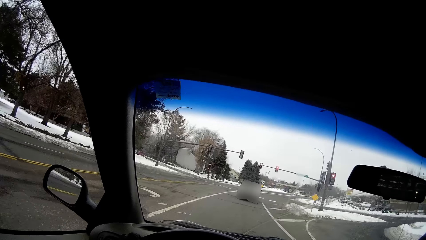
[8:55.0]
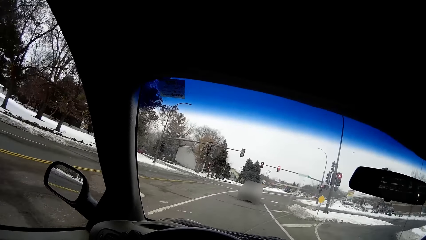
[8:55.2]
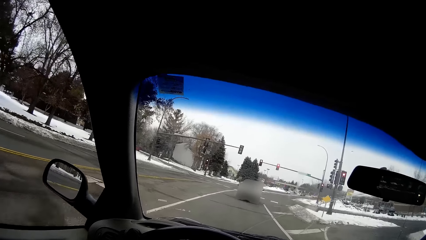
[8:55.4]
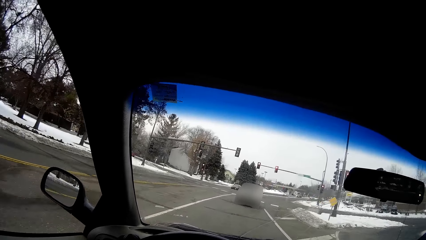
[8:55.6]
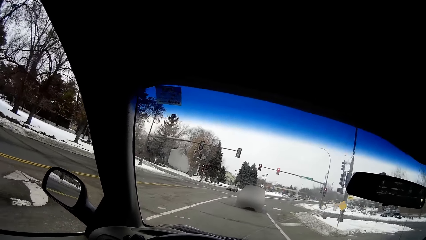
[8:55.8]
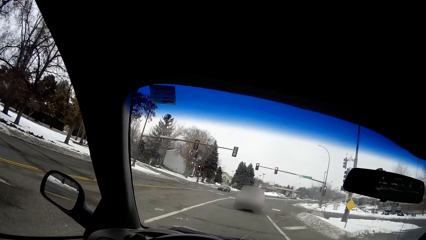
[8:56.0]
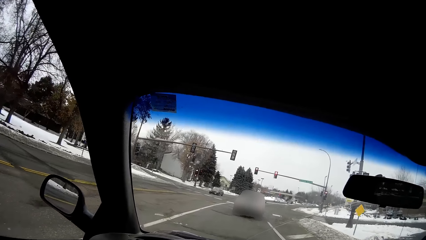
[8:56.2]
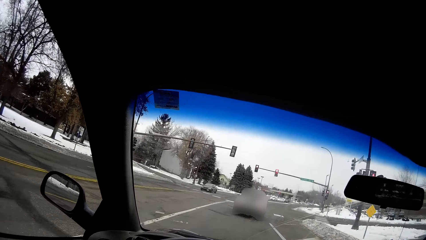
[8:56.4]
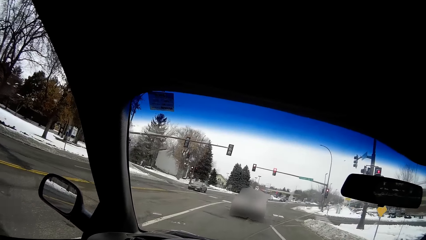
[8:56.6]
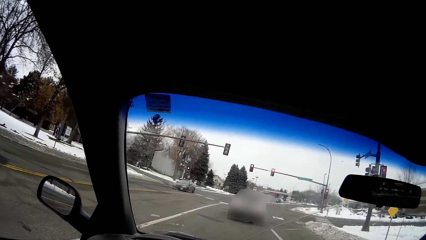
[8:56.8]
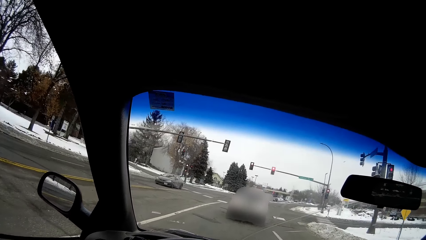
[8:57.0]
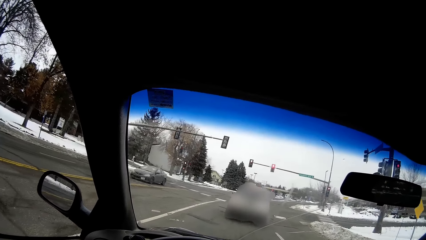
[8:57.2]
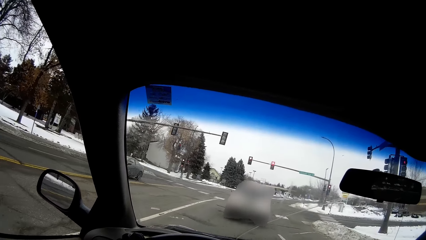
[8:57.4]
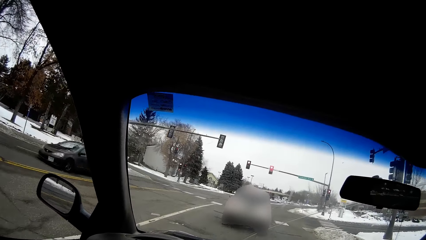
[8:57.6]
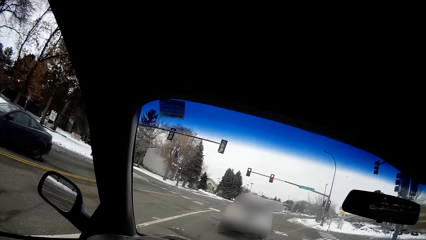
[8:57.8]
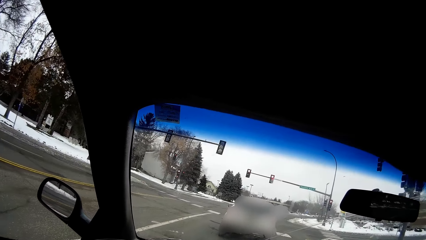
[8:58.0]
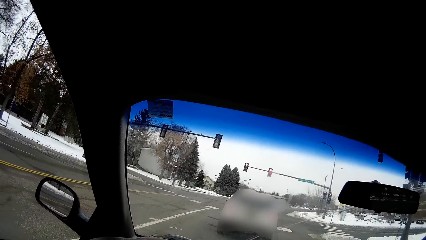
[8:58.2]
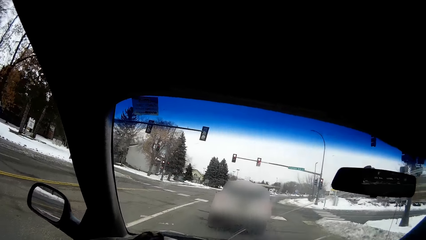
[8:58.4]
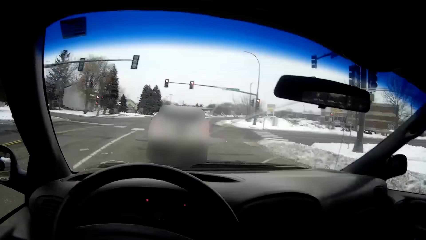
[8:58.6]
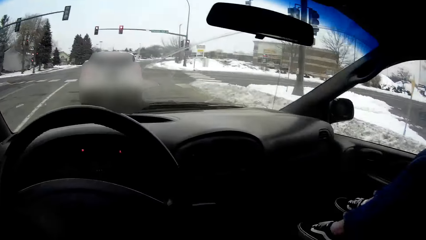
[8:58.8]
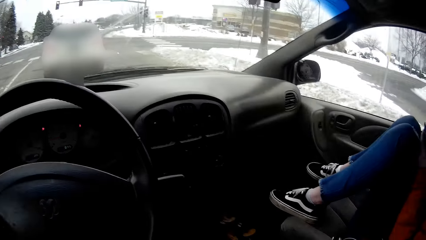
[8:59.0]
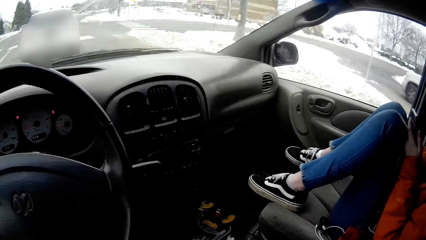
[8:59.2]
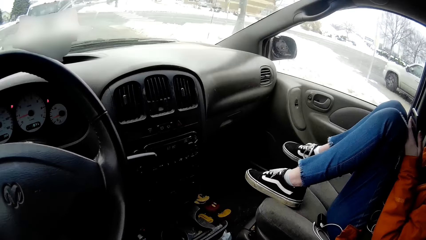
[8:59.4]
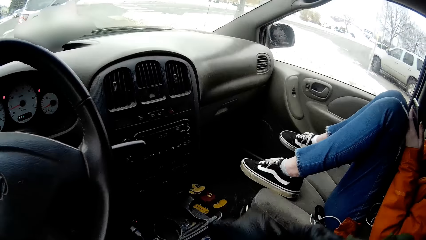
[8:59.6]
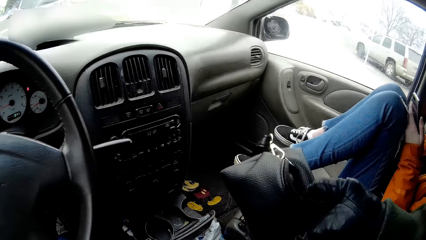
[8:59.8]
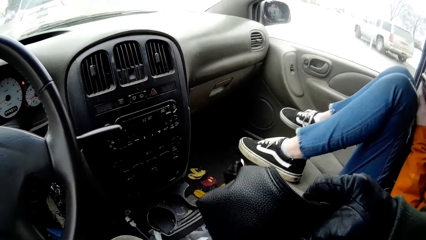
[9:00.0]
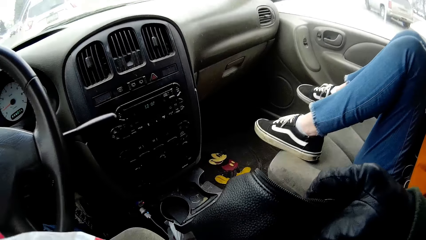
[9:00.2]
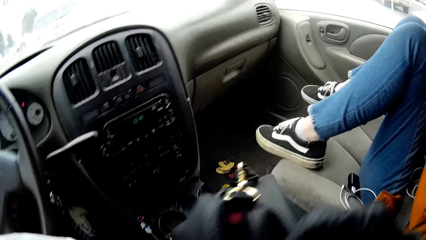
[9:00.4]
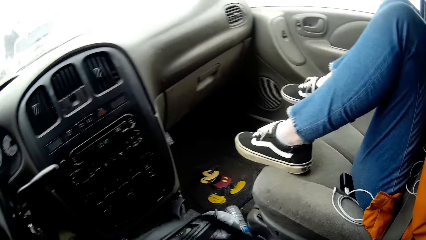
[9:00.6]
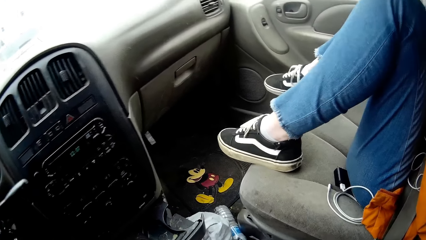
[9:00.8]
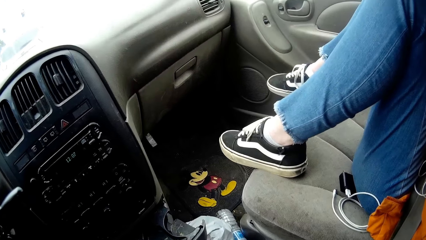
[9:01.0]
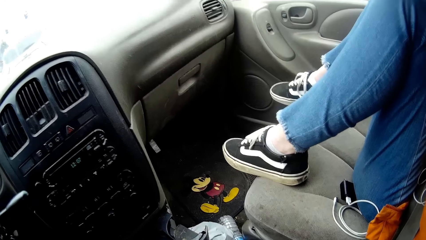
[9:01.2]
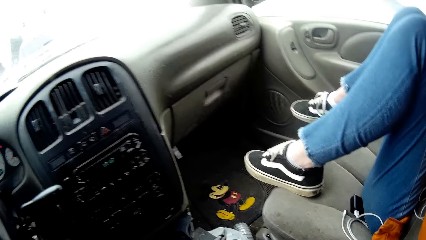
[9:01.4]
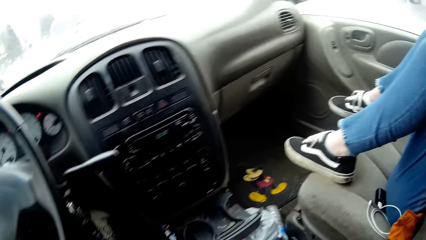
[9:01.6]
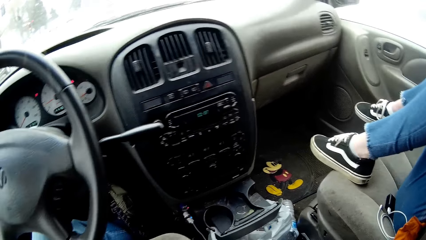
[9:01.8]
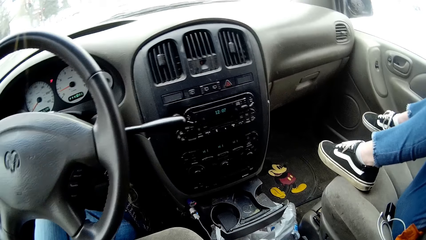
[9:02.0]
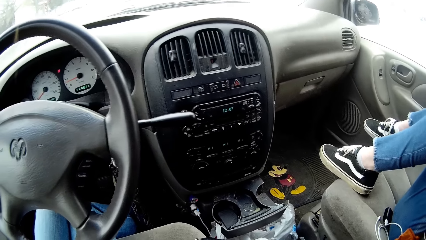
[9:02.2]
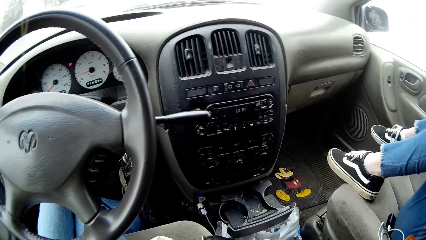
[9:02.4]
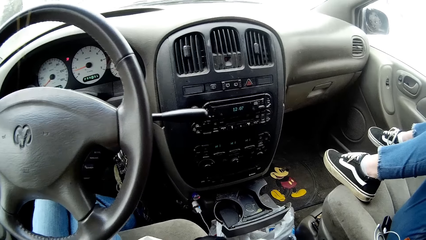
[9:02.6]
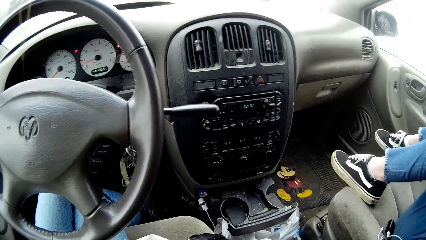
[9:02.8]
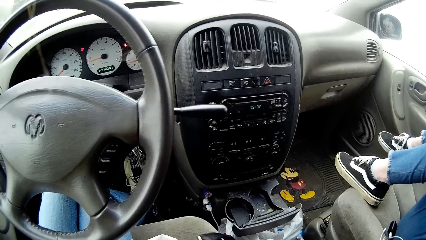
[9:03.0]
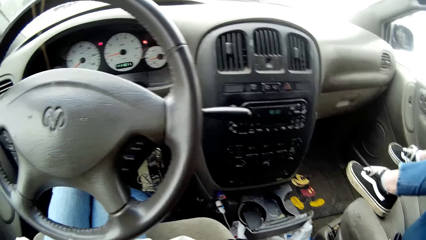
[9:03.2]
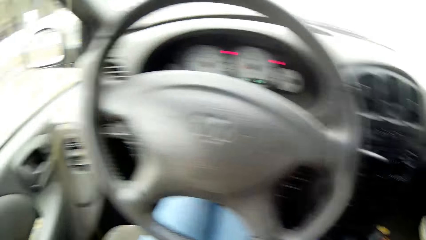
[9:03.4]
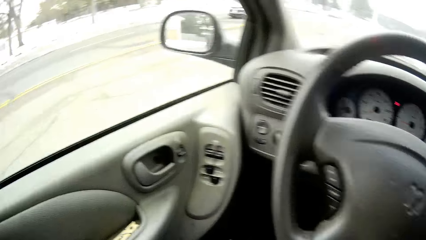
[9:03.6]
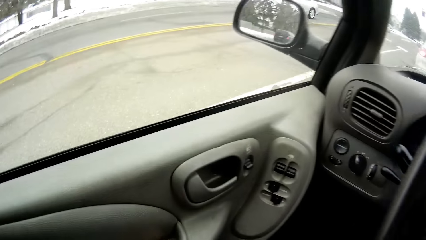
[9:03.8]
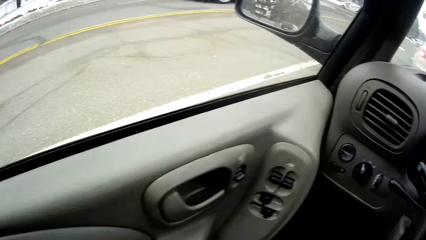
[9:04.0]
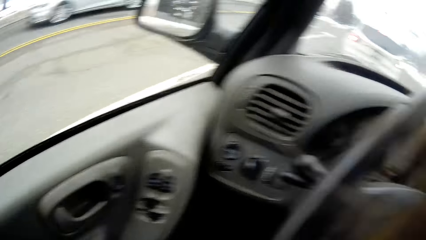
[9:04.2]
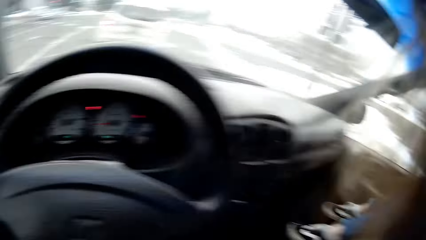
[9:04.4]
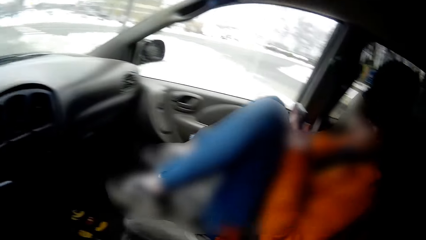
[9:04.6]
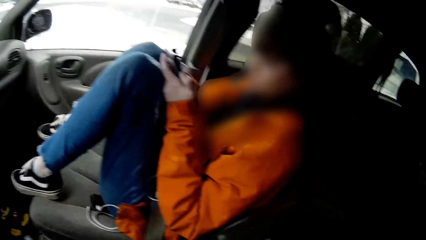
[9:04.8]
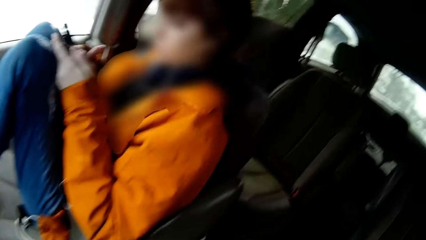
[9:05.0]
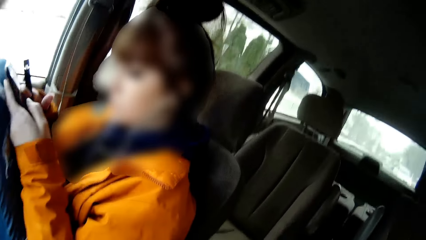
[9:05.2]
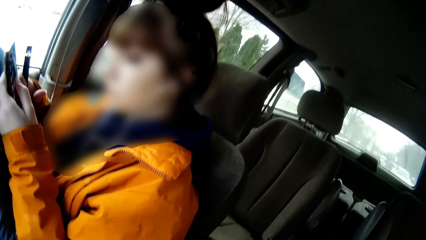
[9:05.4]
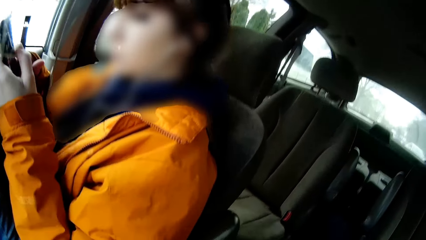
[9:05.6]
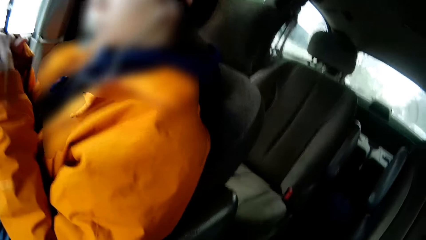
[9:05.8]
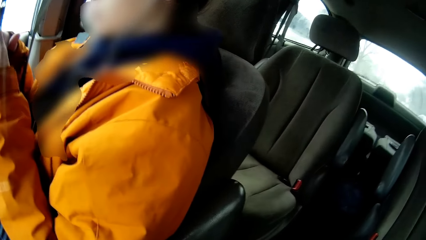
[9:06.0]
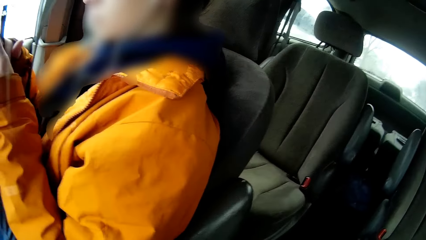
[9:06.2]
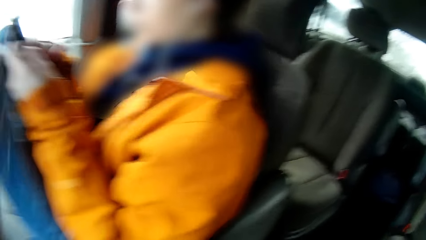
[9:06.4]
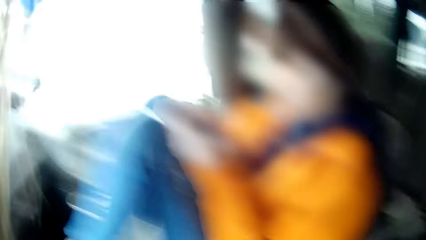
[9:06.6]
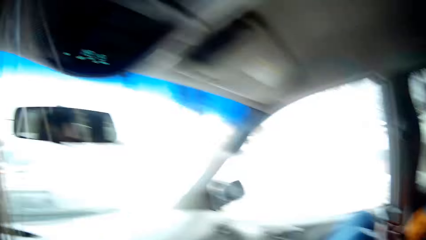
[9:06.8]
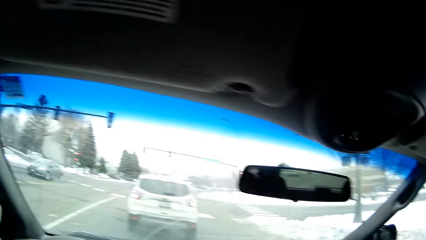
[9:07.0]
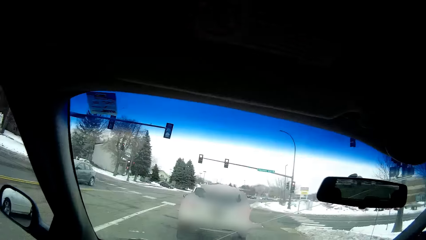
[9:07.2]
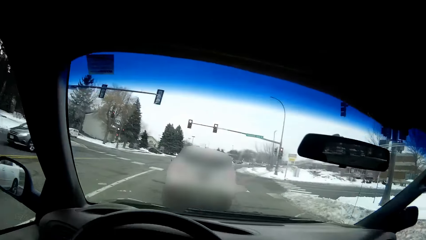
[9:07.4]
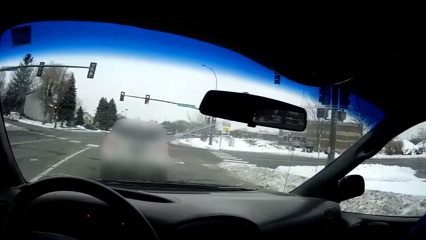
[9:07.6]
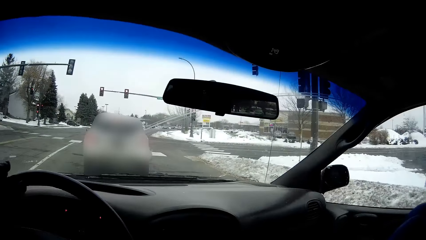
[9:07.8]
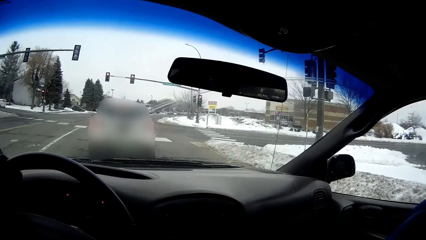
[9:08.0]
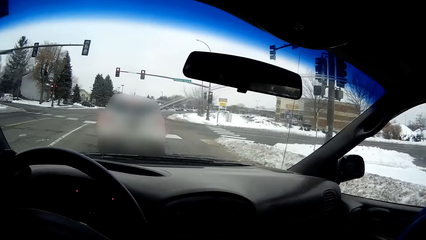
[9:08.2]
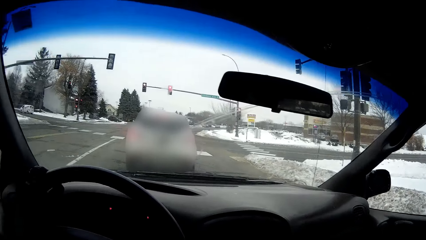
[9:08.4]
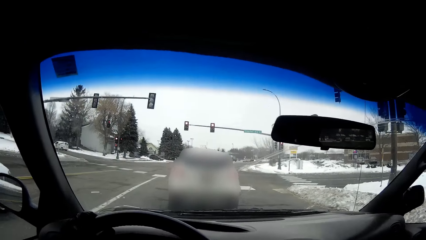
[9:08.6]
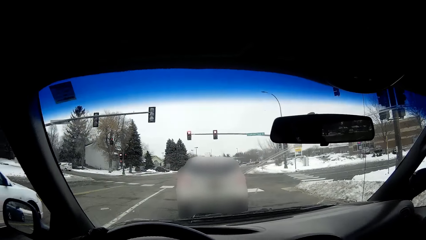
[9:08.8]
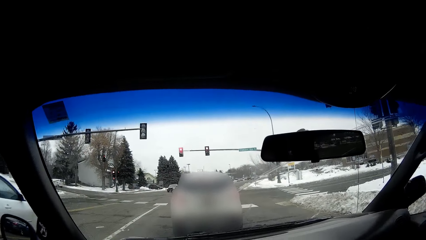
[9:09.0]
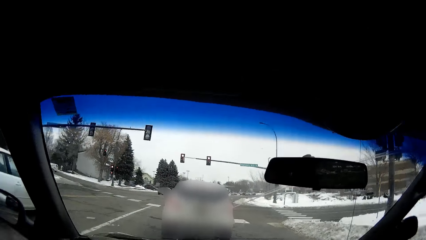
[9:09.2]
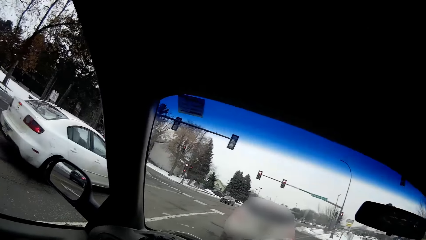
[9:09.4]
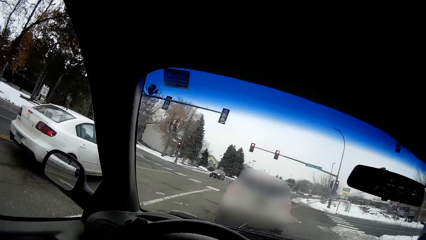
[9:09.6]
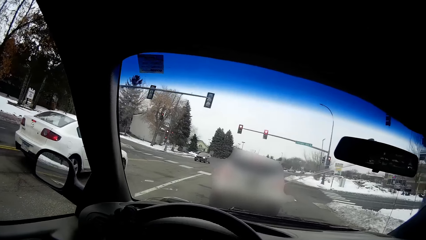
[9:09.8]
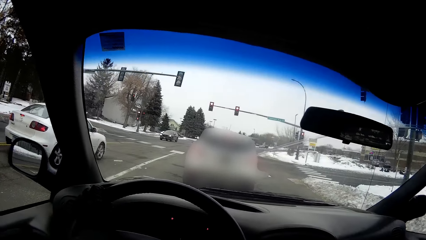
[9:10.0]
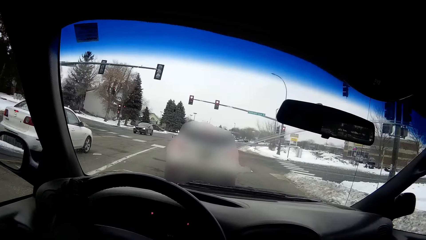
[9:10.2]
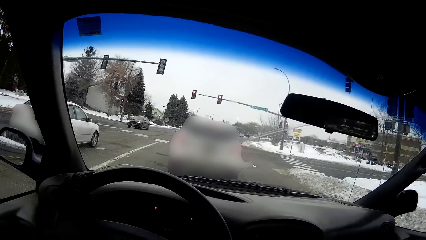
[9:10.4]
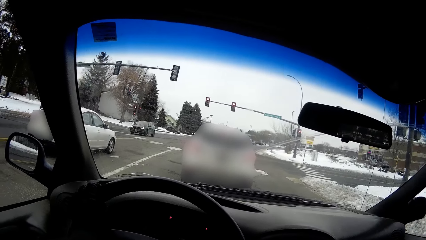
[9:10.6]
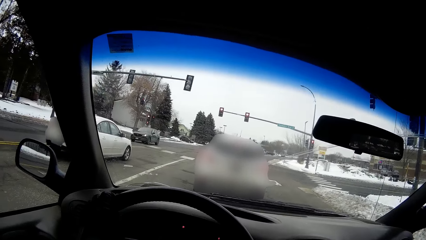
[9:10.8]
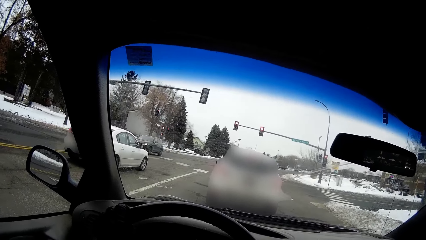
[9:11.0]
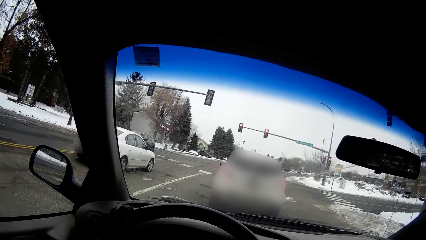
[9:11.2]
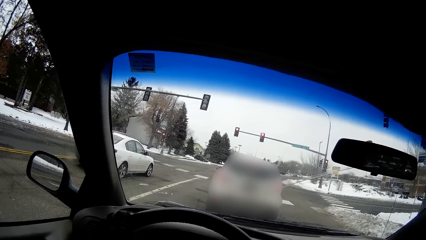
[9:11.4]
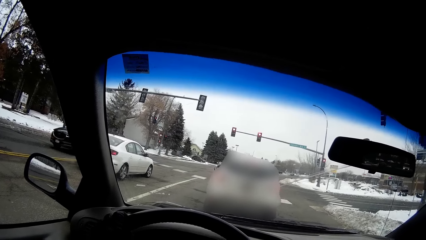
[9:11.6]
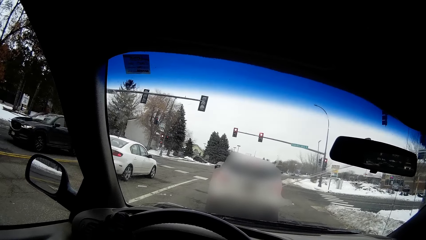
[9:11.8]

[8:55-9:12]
The camera wearer stops the car. She picks up the bag in the car with her gloved right hand. She looks around. A woman operates the phone with both hands. The camera wearer holds the steering wheel. She places her gloved left hand on the car steering.
